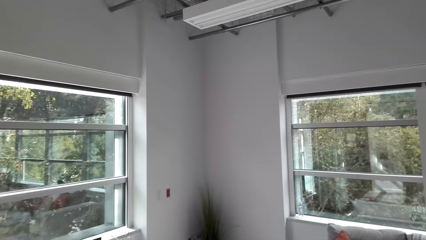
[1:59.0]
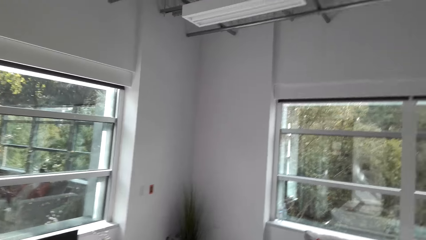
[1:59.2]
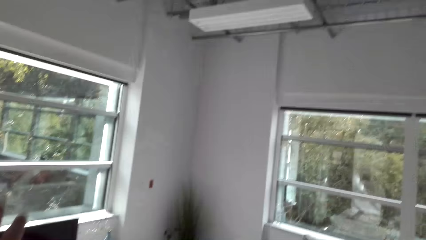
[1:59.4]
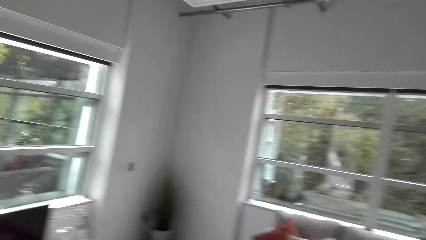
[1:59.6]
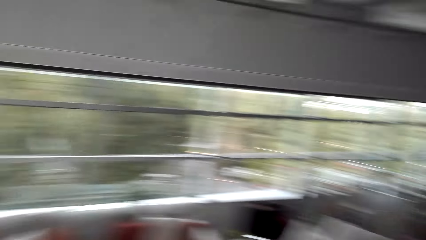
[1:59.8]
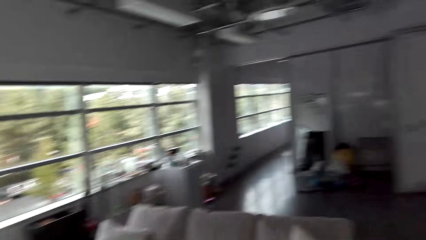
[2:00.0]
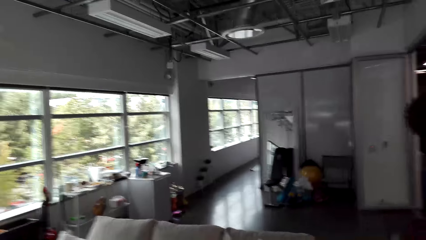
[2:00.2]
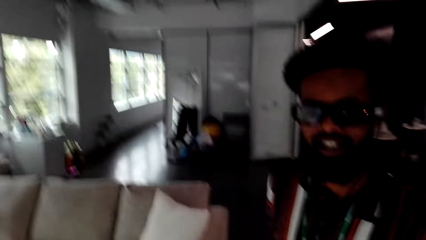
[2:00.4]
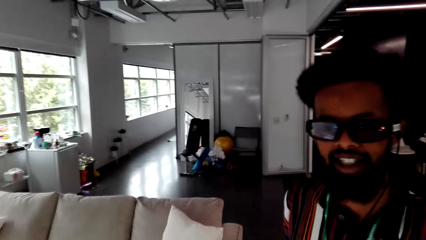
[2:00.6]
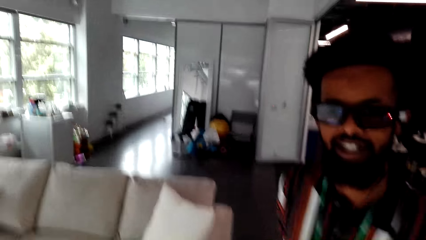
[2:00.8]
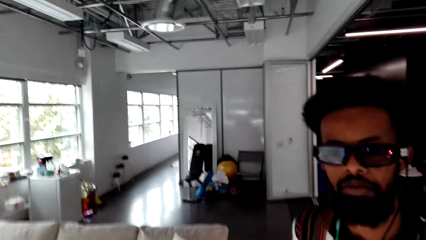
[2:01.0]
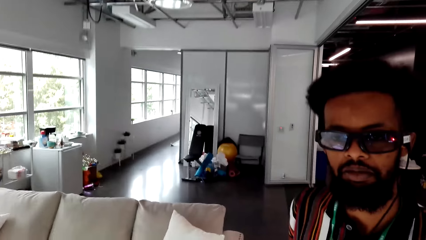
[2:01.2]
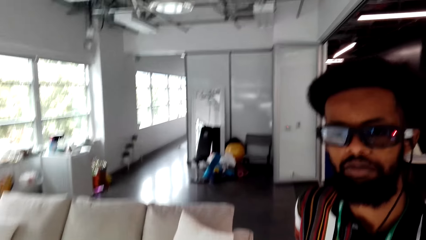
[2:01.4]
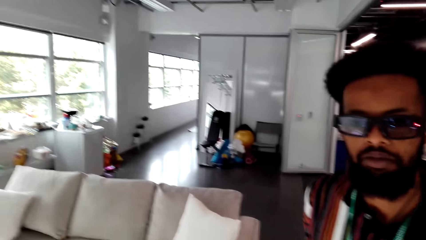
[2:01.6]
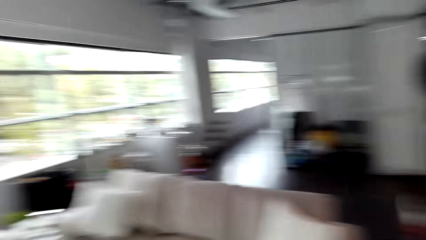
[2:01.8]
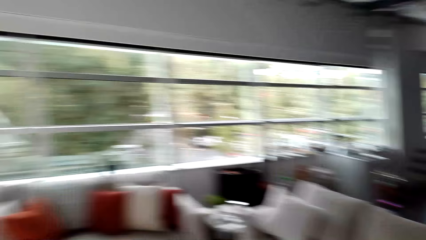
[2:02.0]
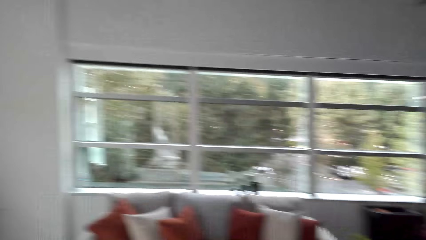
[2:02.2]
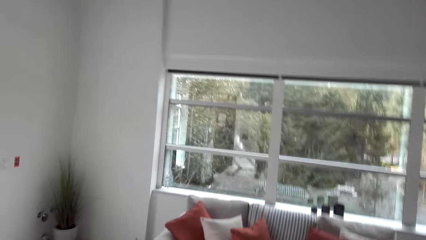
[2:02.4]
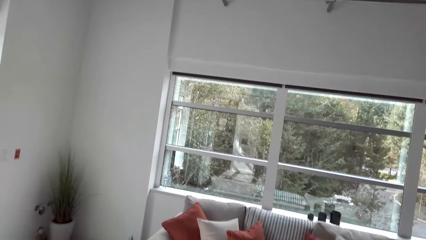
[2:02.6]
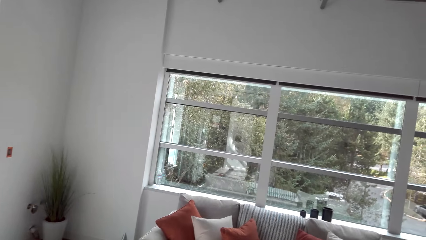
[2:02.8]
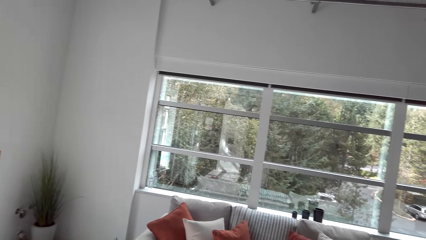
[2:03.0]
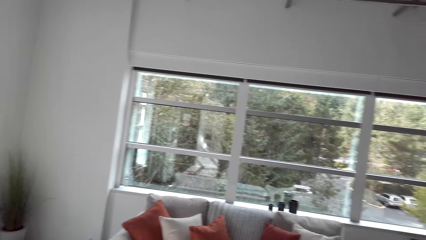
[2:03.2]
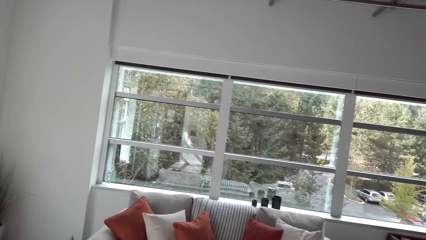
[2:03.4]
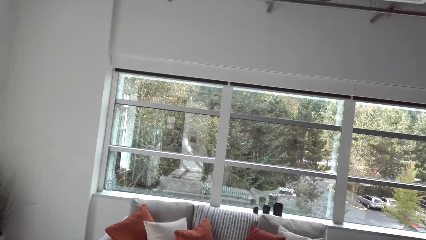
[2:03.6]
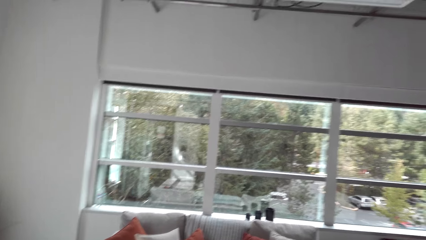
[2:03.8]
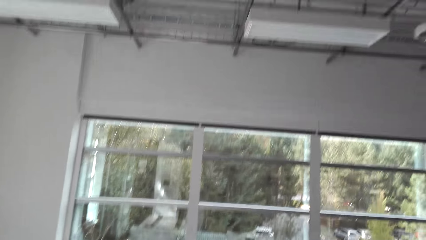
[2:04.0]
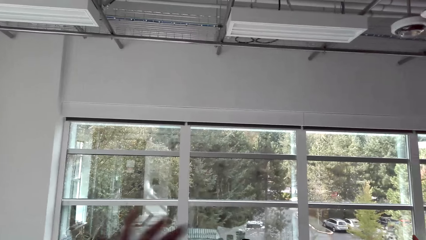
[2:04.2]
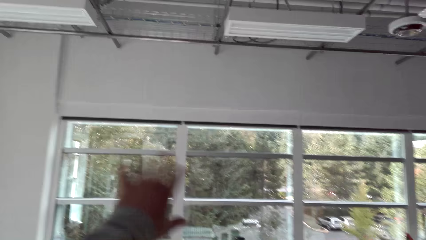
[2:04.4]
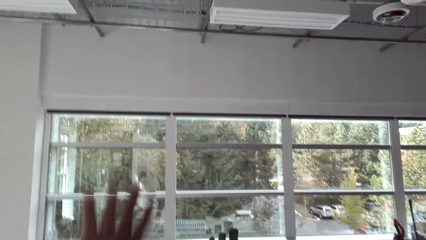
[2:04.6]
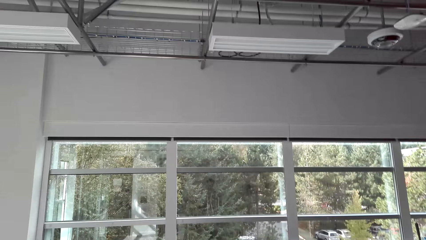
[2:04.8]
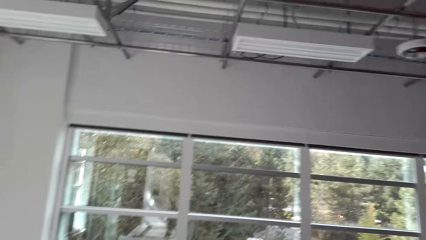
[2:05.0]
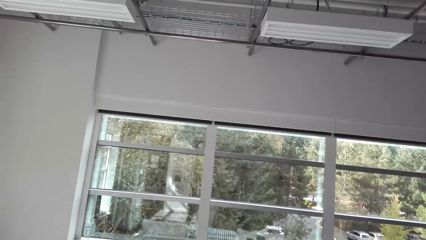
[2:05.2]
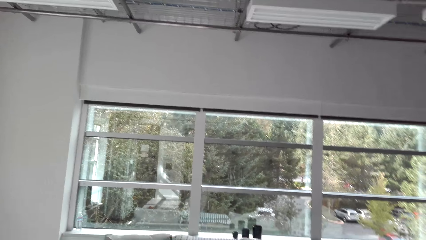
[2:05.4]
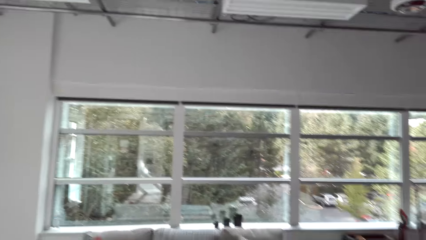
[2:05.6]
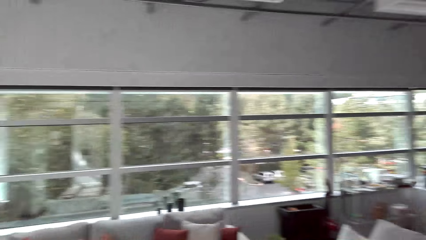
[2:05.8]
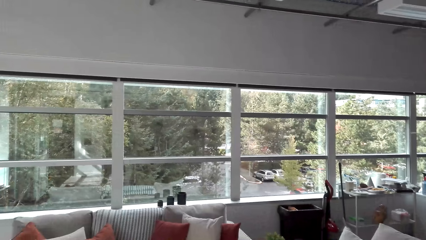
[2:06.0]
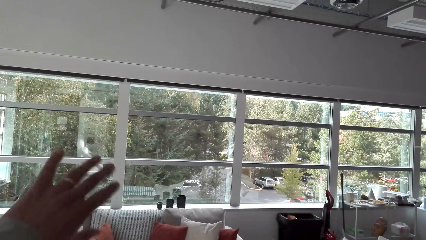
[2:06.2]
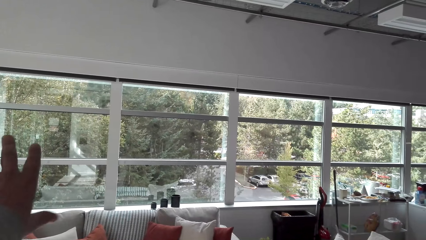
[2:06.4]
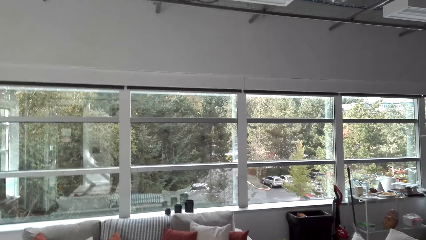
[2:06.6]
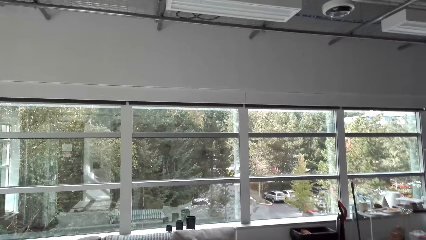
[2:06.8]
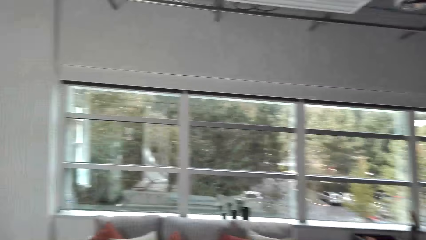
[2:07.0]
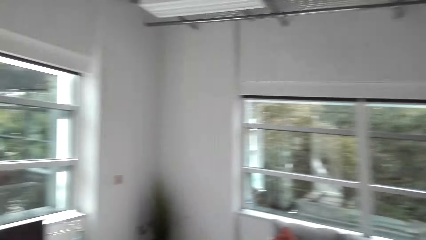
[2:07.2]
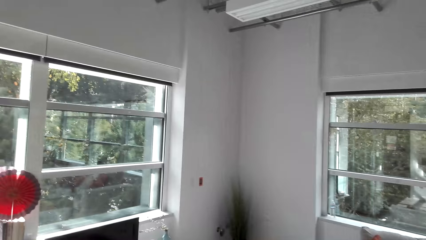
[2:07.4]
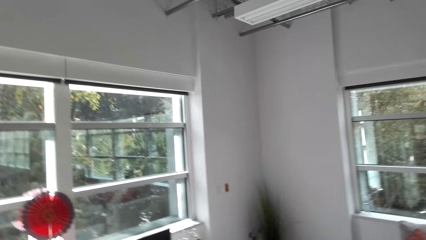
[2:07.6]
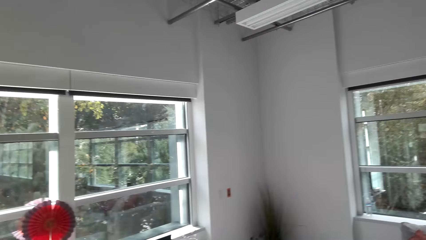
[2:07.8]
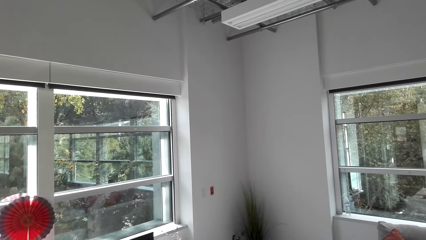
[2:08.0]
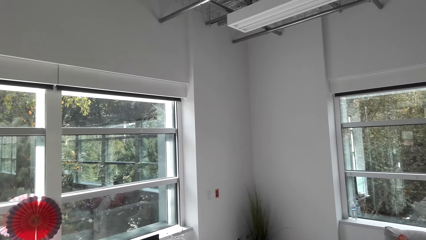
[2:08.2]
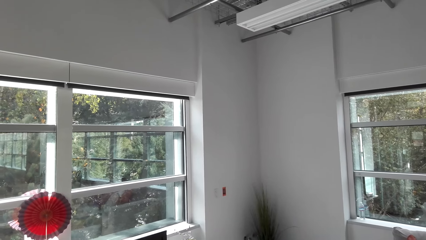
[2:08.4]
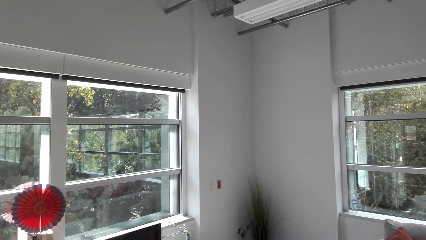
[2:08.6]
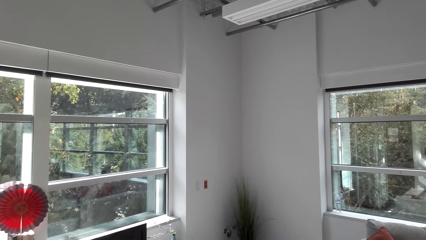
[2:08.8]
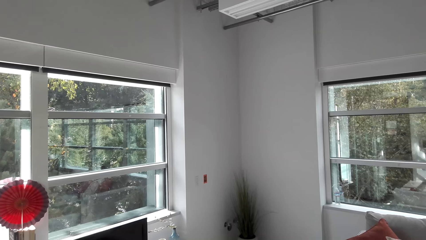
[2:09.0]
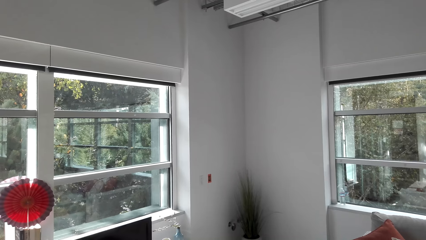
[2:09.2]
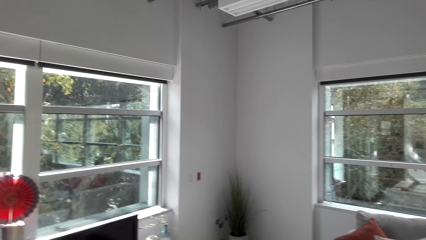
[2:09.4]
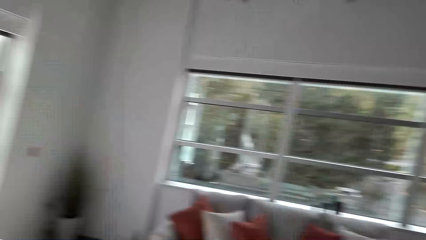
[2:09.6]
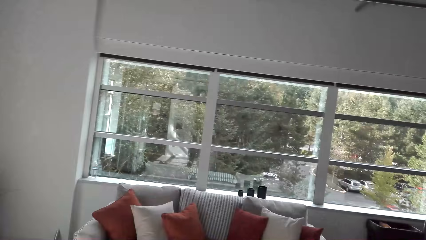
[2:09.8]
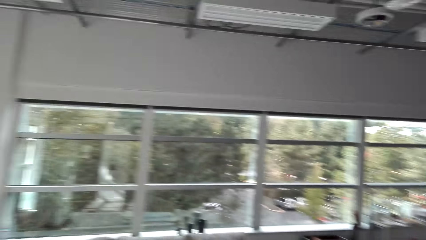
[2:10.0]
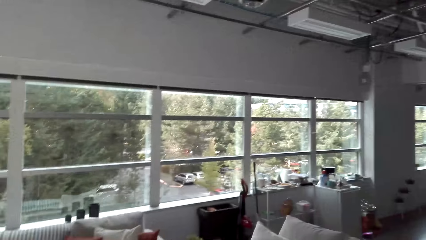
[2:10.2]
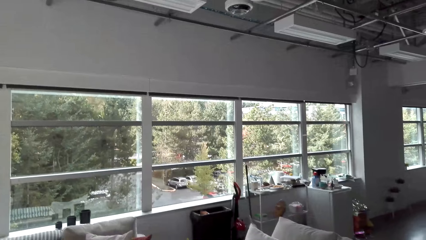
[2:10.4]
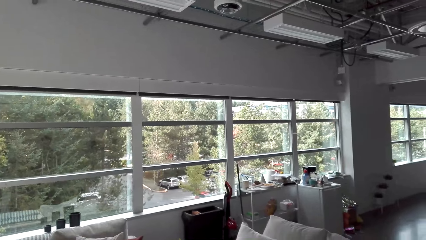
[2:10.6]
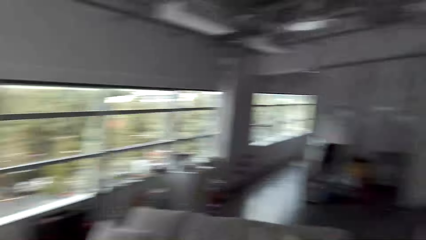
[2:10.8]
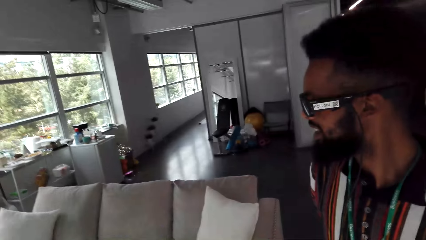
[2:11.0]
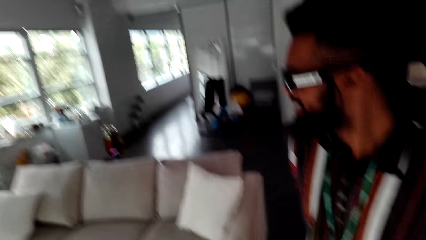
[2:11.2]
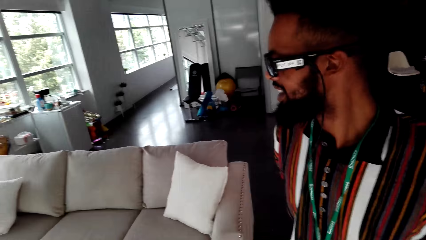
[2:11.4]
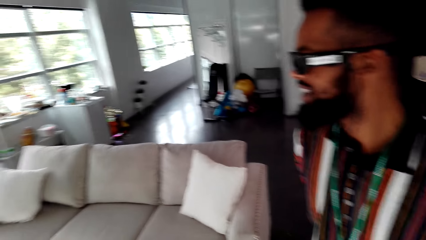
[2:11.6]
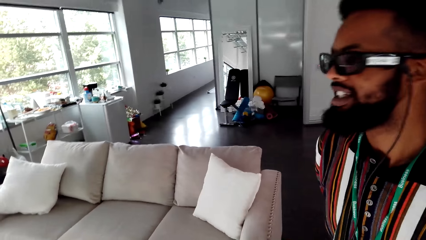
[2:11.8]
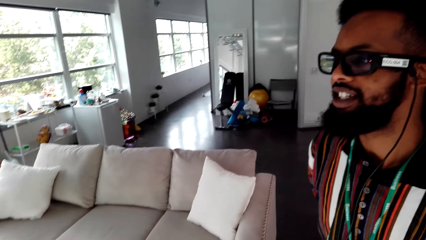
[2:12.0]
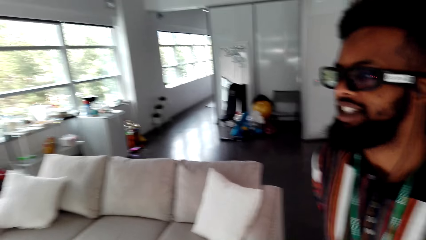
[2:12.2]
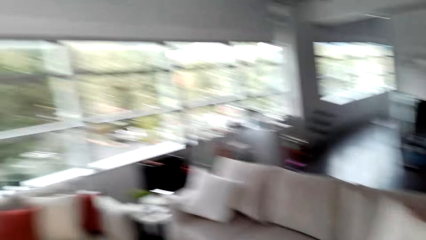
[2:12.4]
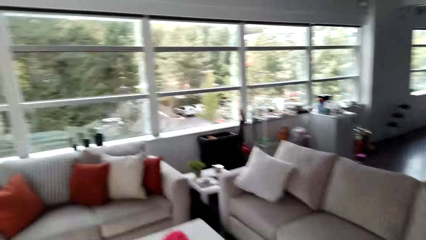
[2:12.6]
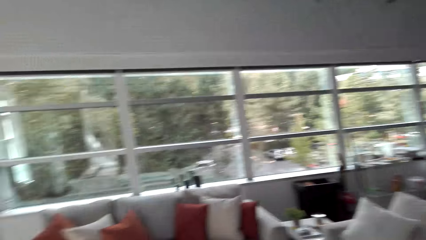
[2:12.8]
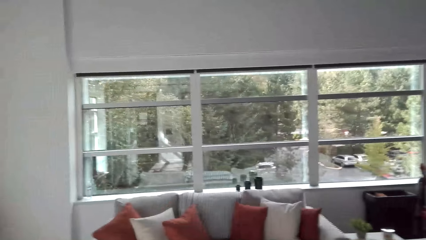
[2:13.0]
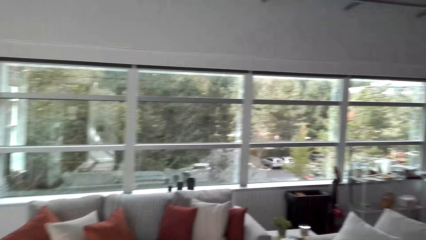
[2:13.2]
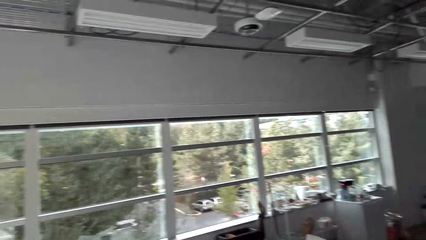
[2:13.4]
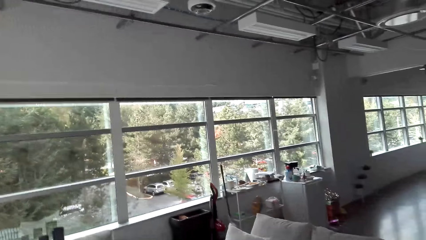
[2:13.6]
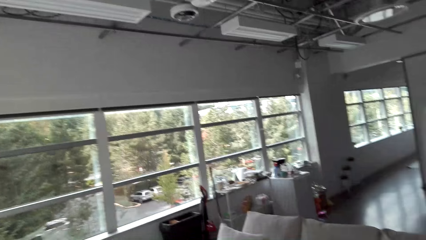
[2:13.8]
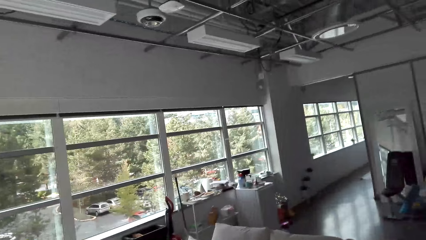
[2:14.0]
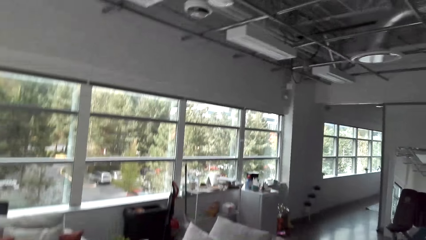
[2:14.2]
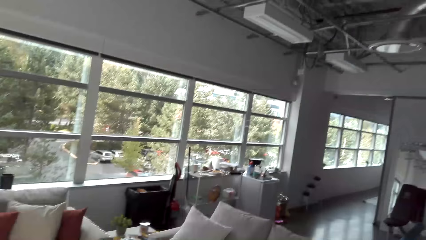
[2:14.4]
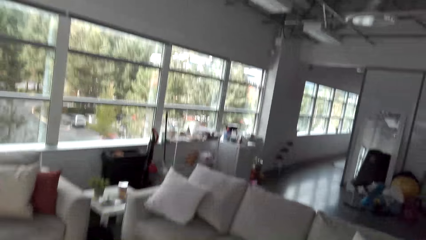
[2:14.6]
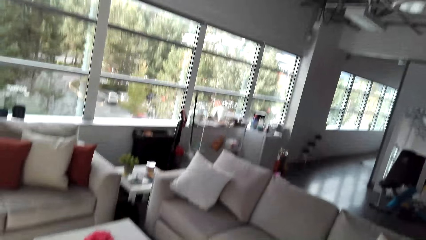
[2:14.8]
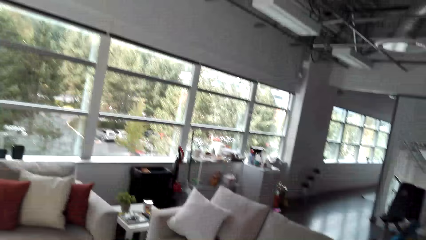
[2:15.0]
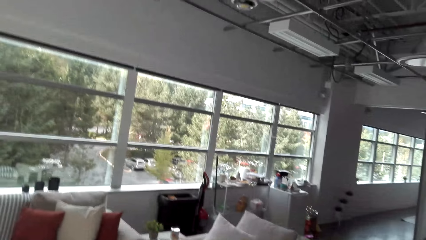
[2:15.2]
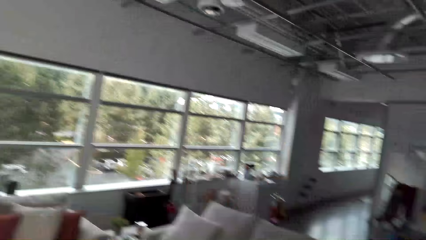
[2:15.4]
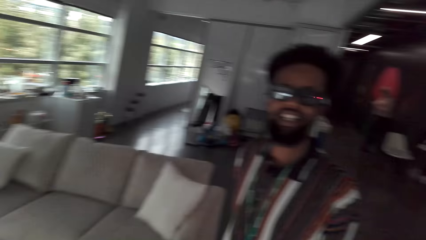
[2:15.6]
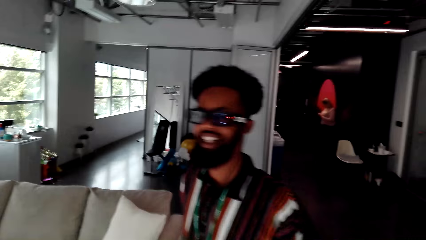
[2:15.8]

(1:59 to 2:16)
The camera wearer raises a hand up. A man speaks. The man speaks again.
